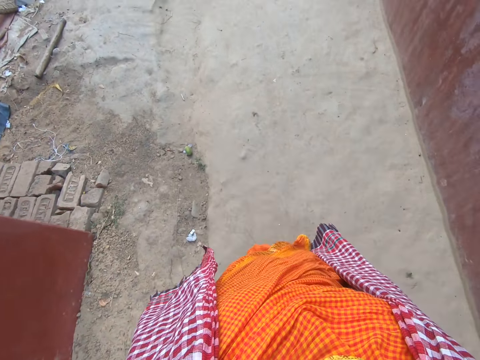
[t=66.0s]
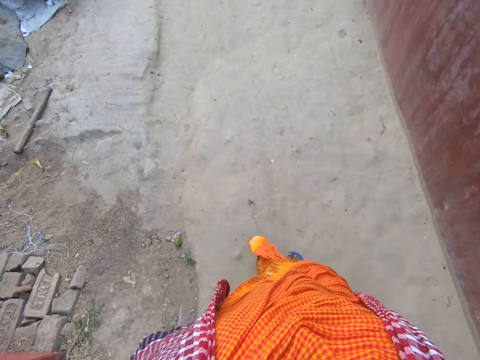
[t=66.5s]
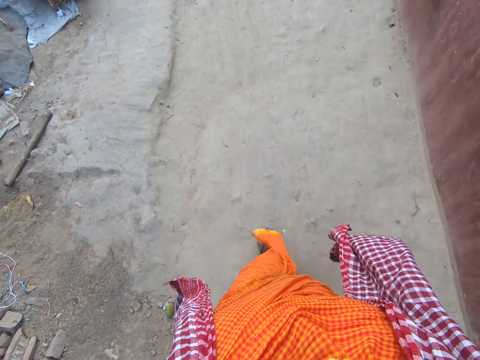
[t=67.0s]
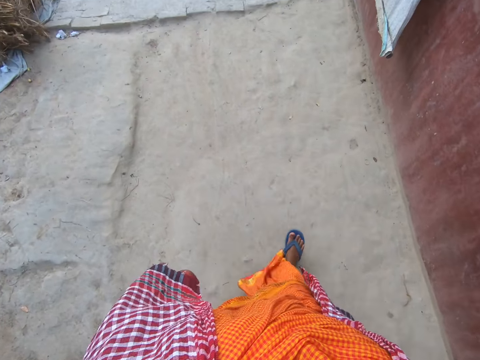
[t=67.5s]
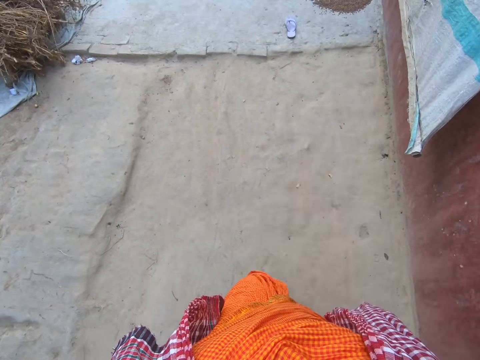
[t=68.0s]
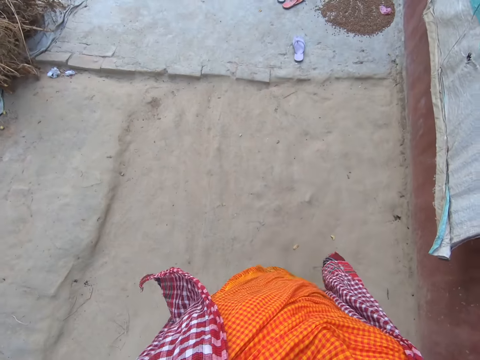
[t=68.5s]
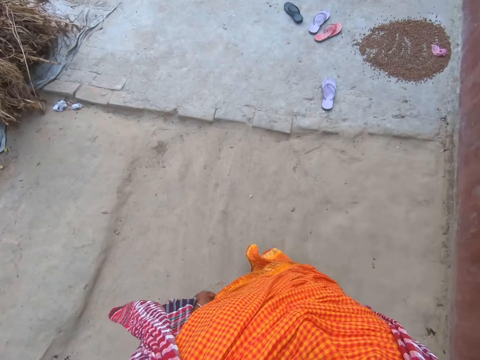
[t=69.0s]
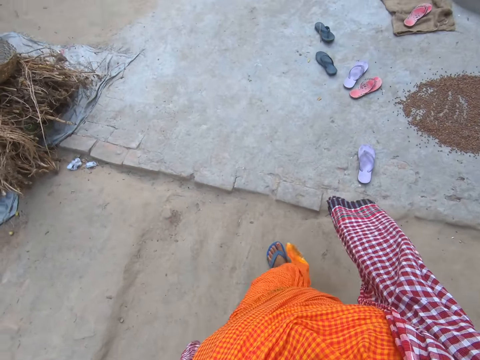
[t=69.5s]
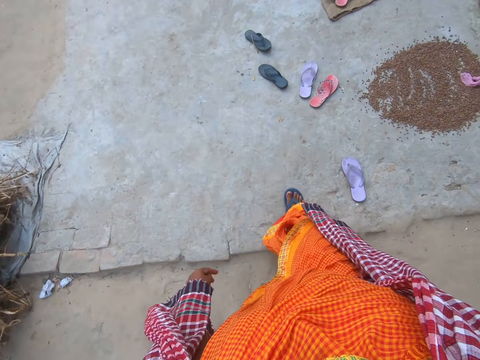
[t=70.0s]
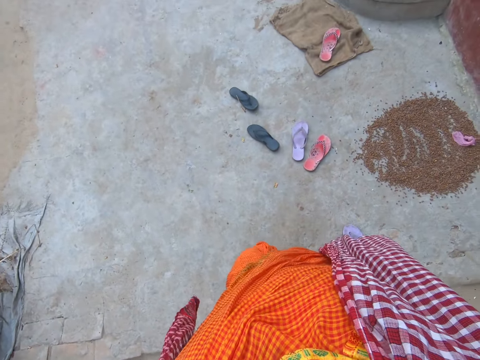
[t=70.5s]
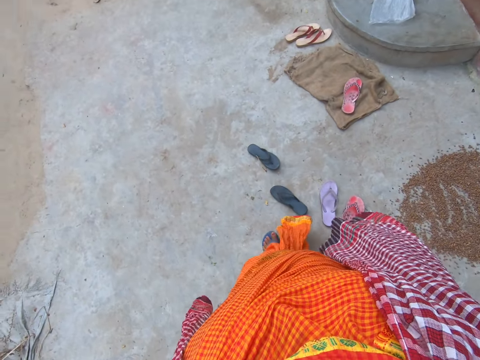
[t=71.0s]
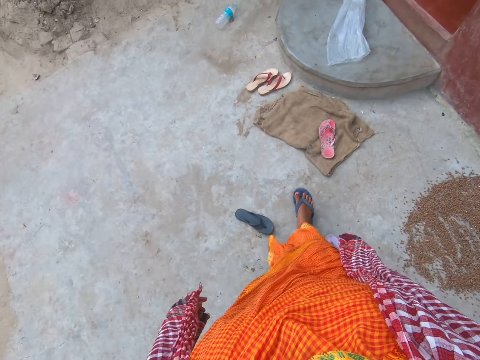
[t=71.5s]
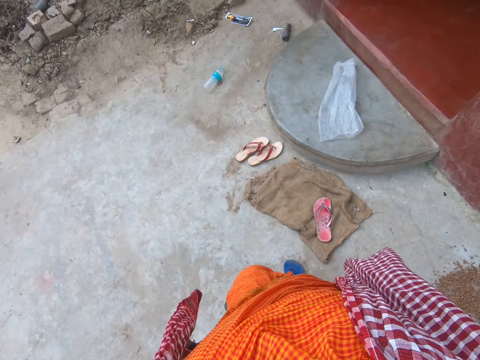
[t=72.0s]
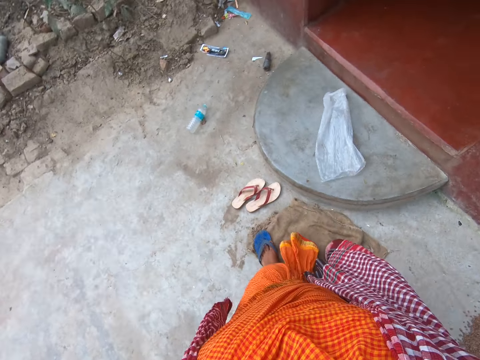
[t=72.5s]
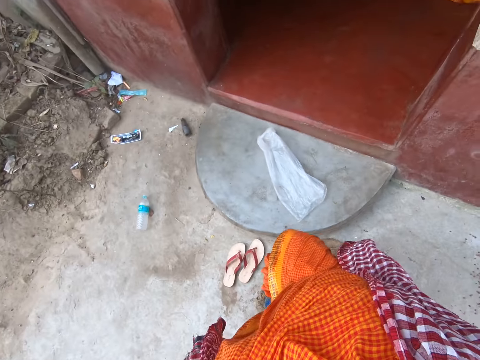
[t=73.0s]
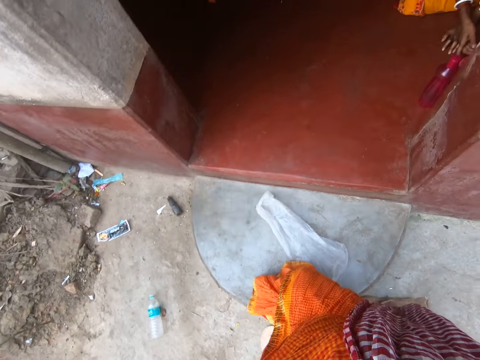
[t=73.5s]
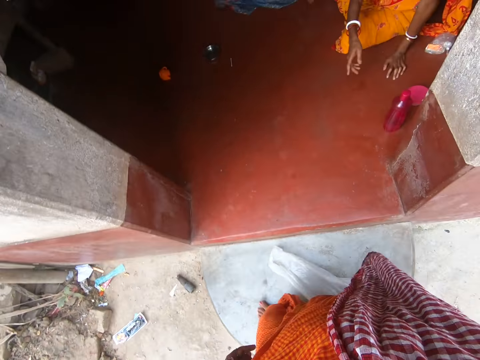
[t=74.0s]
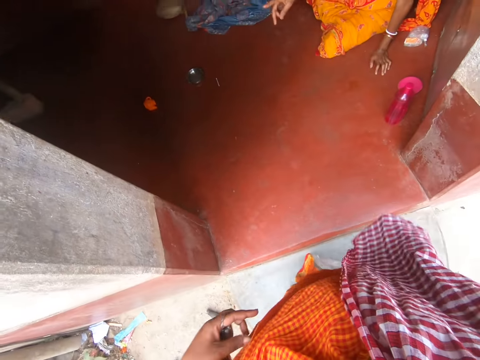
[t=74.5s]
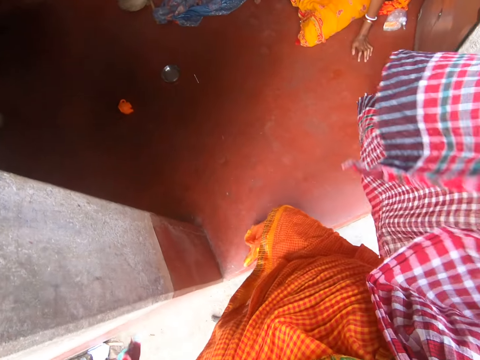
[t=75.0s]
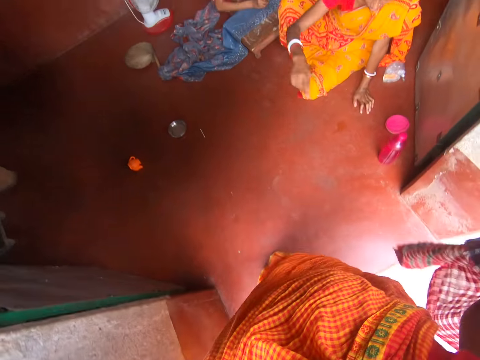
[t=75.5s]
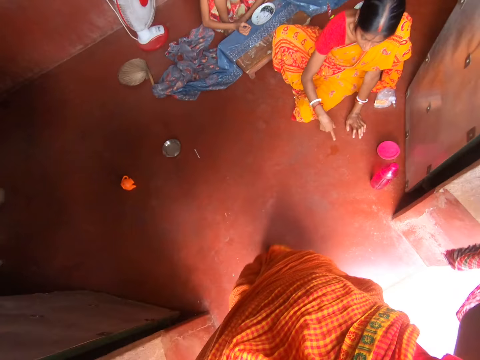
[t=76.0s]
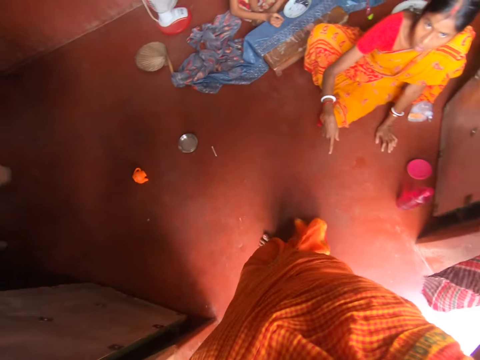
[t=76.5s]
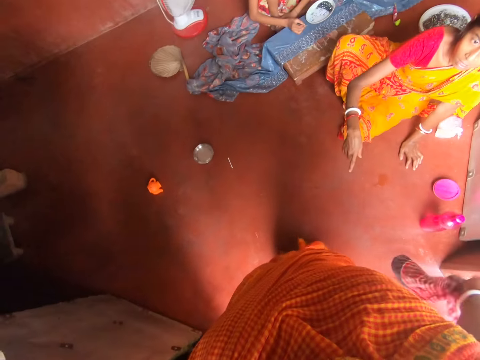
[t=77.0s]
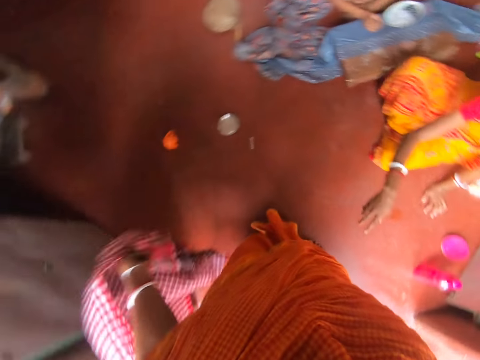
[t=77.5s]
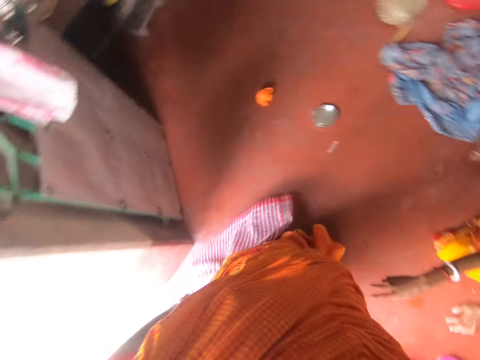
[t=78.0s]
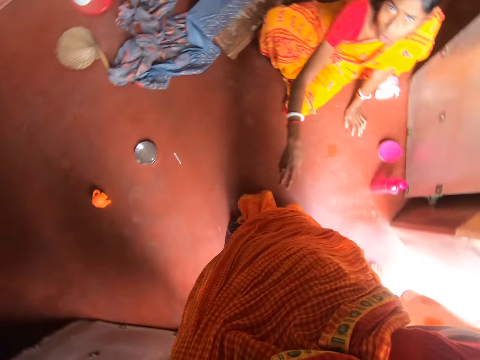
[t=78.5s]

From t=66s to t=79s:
The camera wearer removes the slippers. She walks around. She lifts her shawl. She walks into the house. A woman looks at the camera wearer. The camera wearer looks around the house.

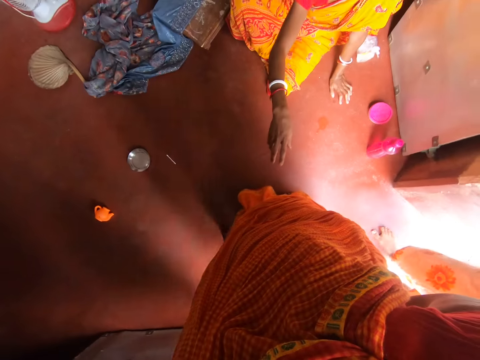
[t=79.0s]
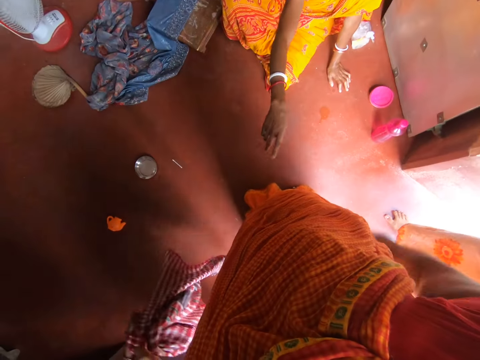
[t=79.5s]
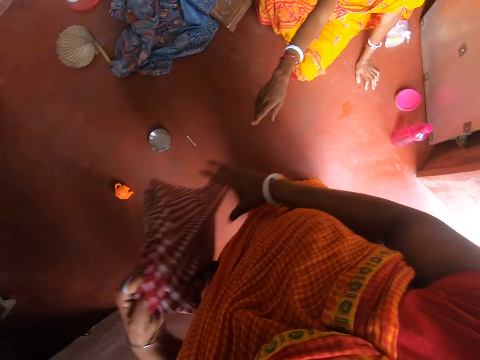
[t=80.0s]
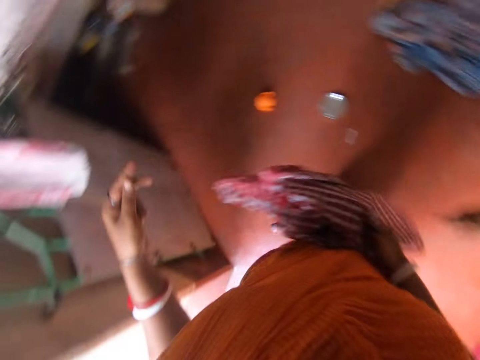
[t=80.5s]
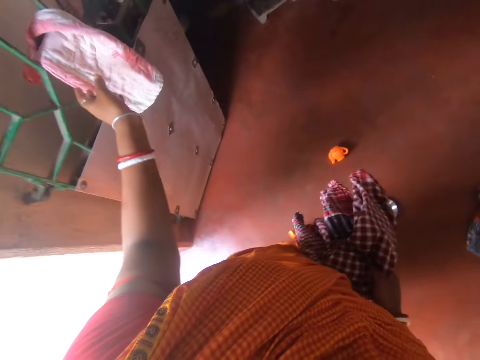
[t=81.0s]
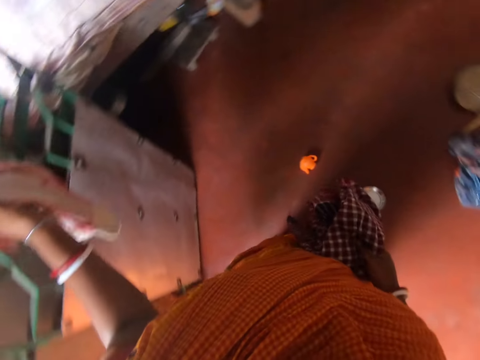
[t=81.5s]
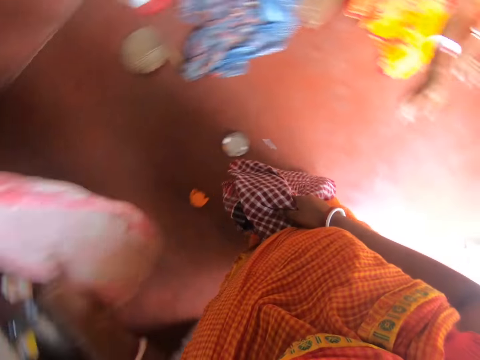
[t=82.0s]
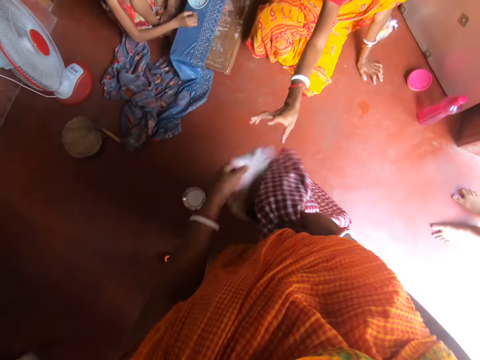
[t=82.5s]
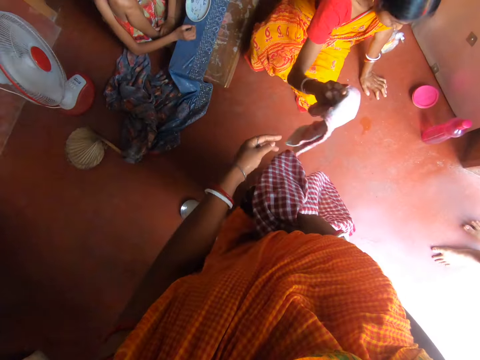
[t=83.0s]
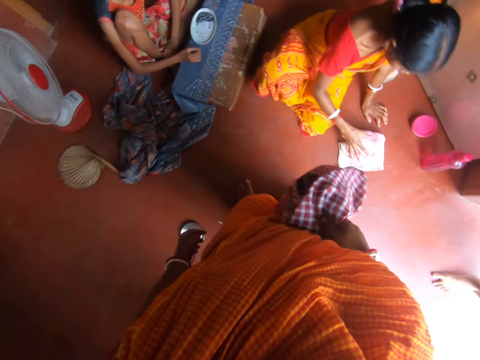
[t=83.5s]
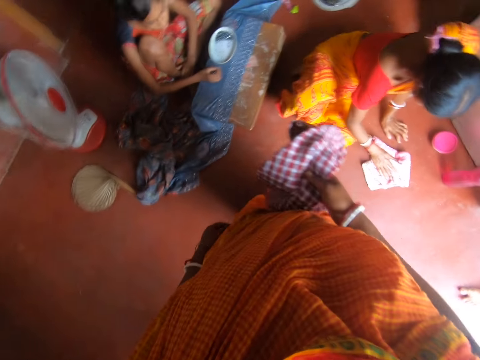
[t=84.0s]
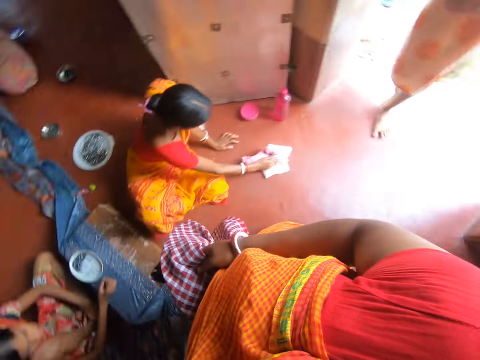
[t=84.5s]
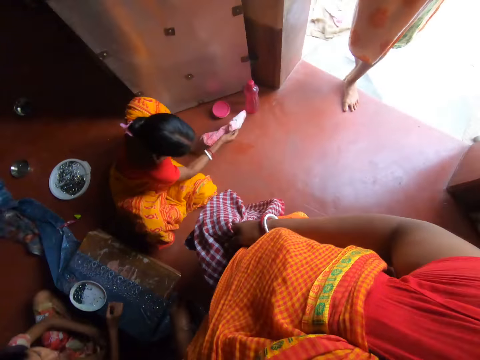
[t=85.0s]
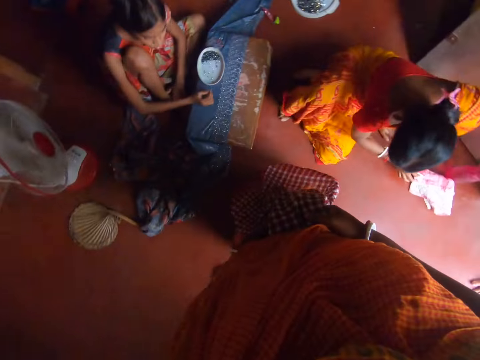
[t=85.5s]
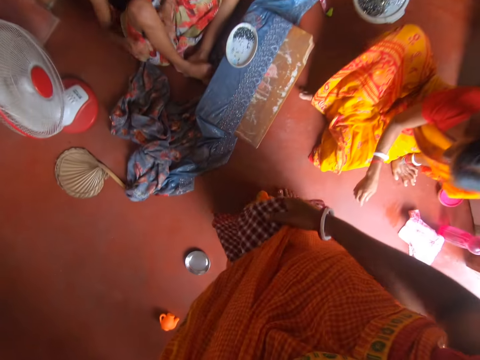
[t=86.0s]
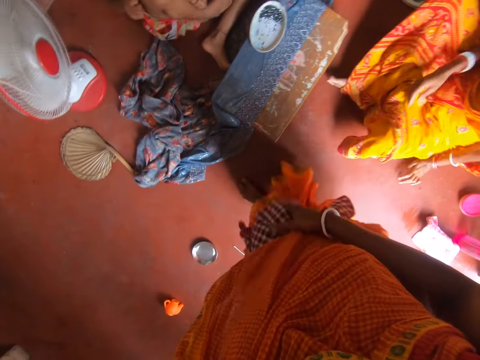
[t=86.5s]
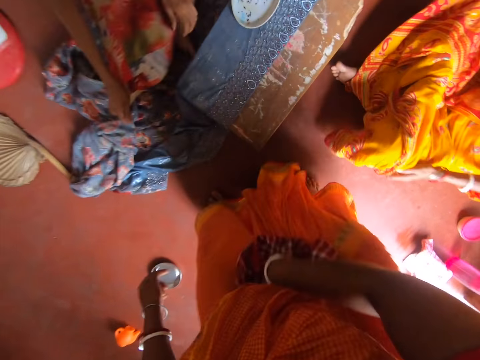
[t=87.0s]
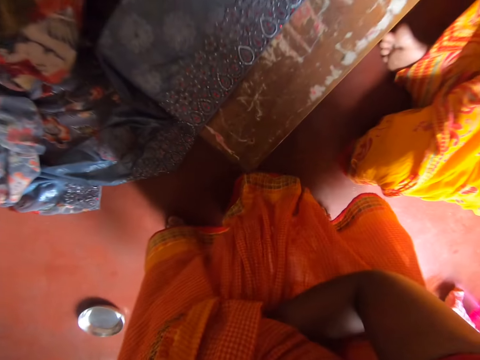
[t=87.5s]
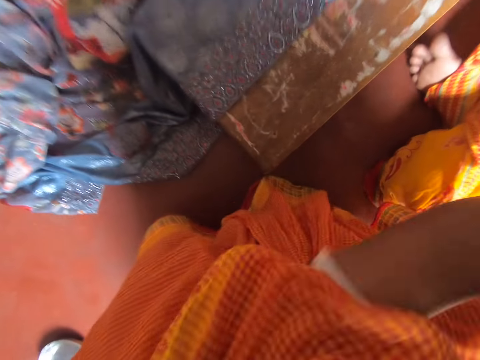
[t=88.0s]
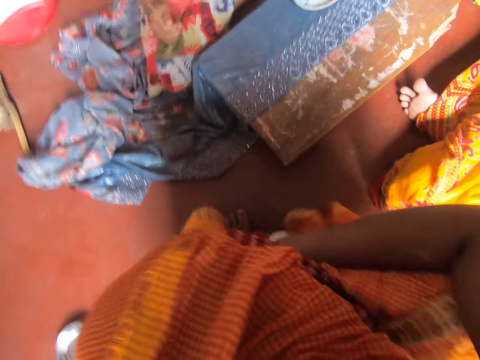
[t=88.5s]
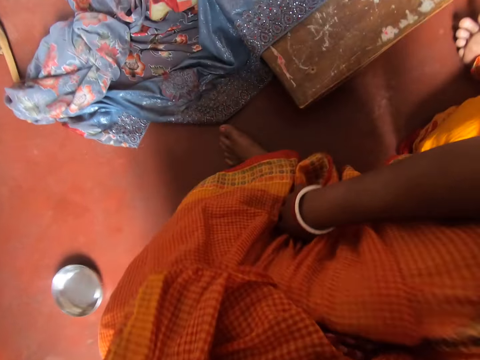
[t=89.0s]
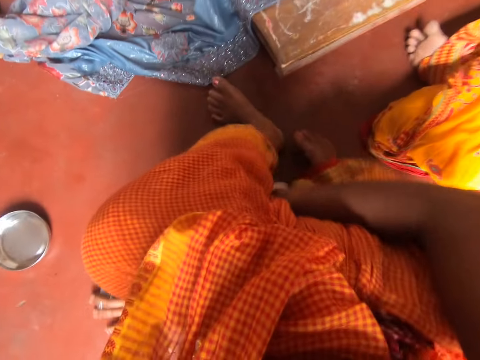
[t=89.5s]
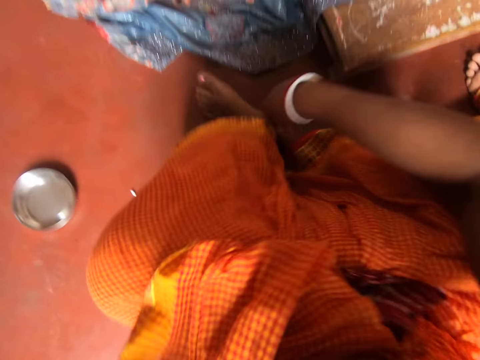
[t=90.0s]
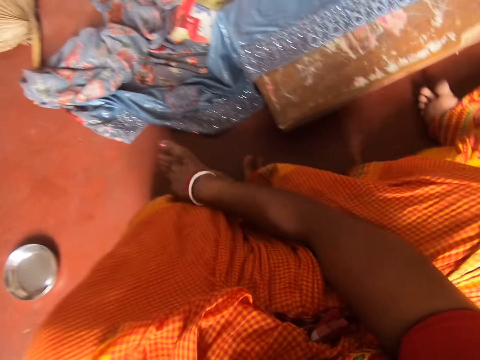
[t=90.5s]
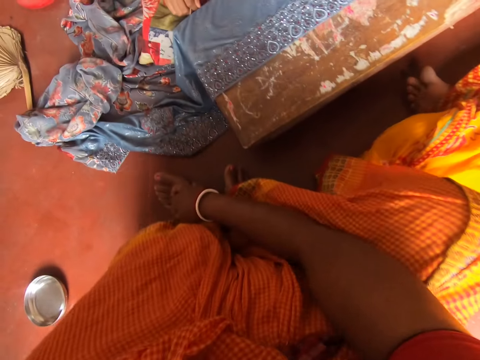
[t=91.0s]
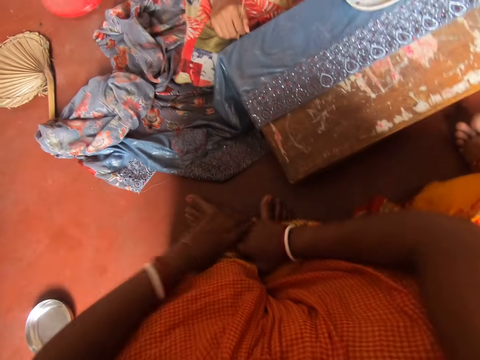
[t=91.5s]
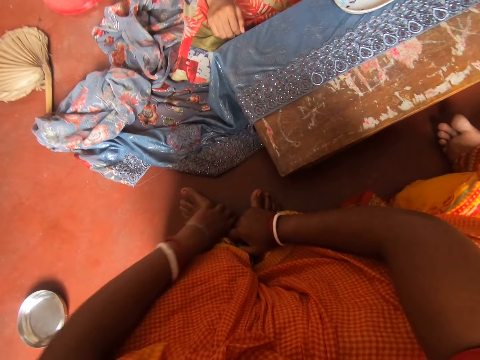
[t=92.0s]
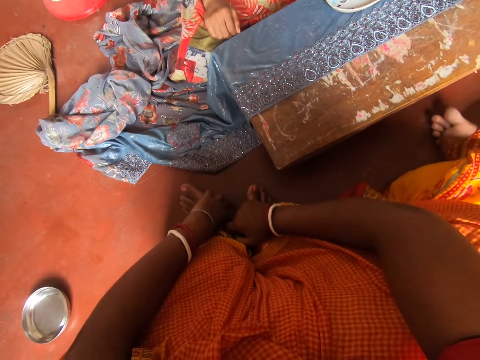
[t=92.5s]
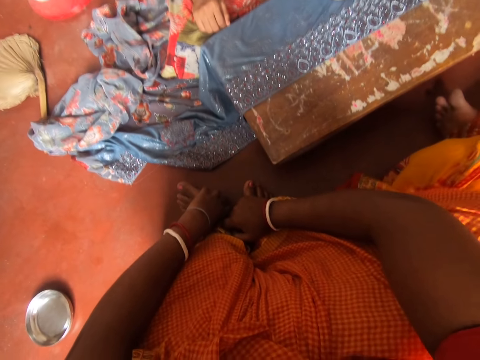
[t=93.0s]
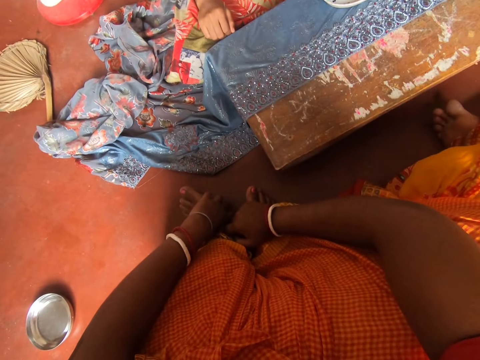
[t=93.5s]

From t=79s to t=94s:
The camera wearer passes the shawl to her right hand. She moves the left hand. She picks up a towel with her left hand. She lifts the towel. She moves the towel. She passes the towel to a woman. The woman drops the towel on the floor. The camera wearer looks around. The woman moves the towel down. The camera wearer folds her cloth. She puts the shawl in her thighs. She sits down. She adjusts her cloth. She moves both legs. She looks around. She moves the left hand. She puts her hands together. She looks around.
